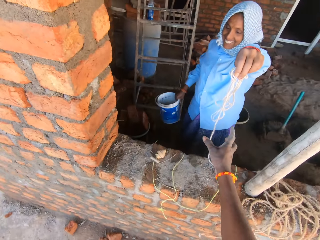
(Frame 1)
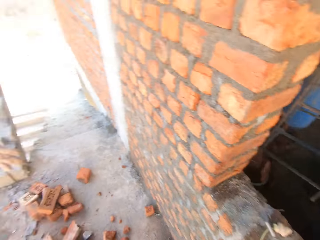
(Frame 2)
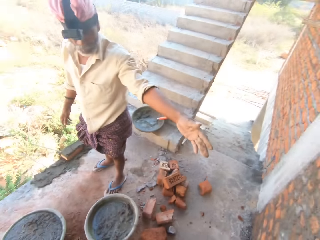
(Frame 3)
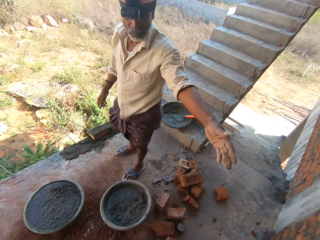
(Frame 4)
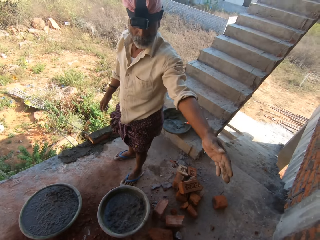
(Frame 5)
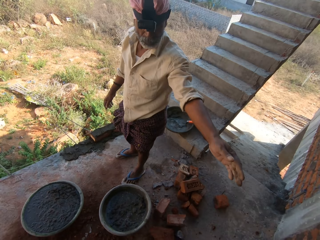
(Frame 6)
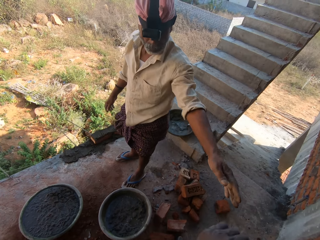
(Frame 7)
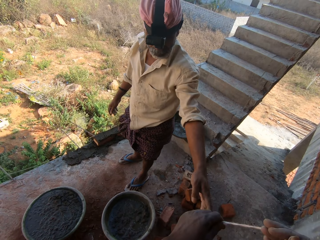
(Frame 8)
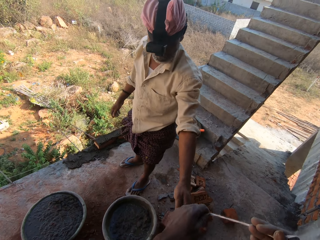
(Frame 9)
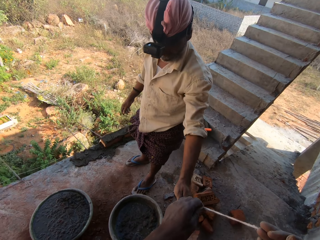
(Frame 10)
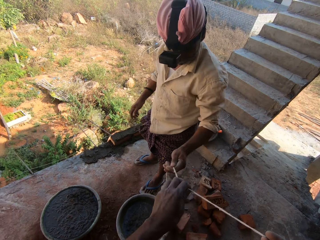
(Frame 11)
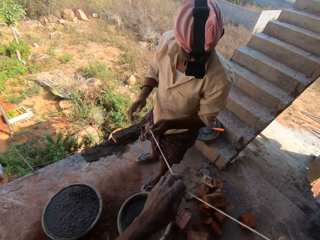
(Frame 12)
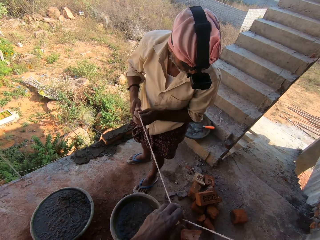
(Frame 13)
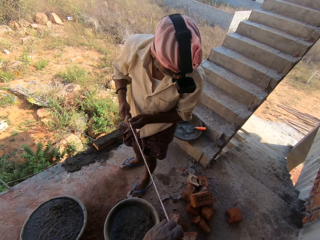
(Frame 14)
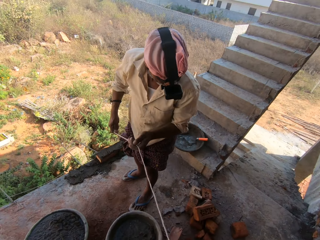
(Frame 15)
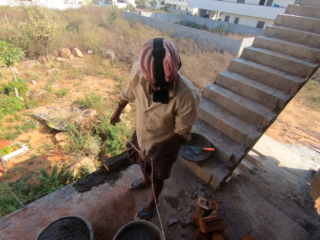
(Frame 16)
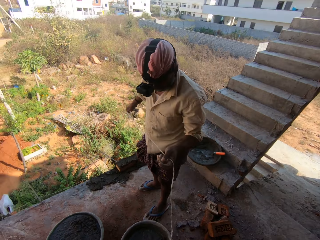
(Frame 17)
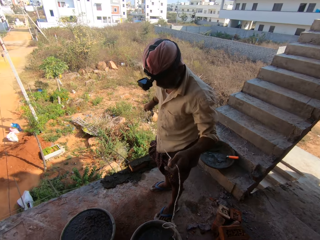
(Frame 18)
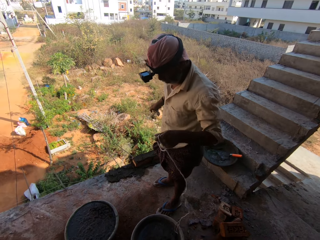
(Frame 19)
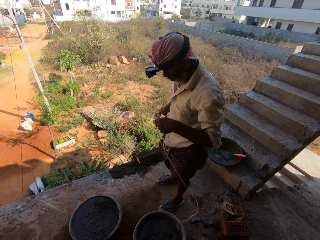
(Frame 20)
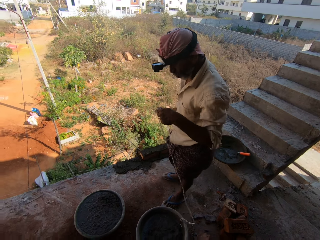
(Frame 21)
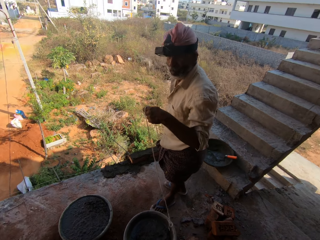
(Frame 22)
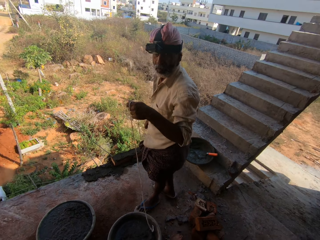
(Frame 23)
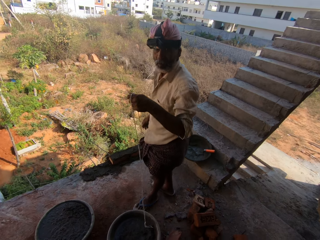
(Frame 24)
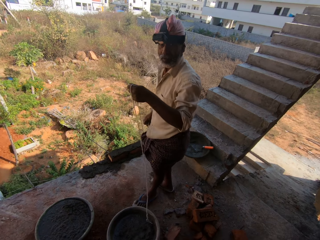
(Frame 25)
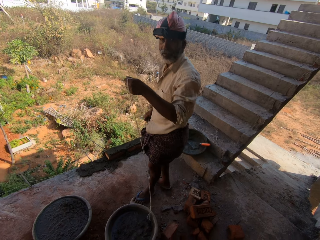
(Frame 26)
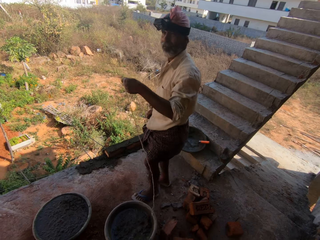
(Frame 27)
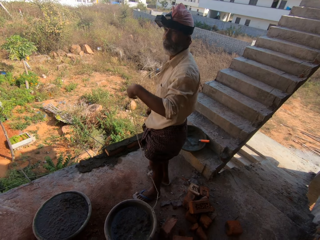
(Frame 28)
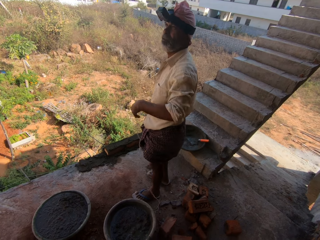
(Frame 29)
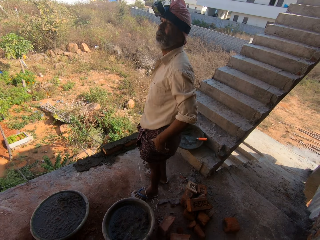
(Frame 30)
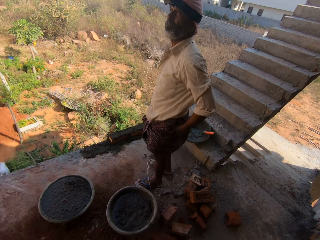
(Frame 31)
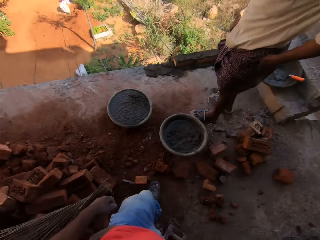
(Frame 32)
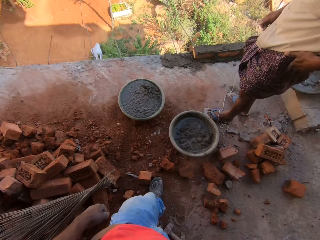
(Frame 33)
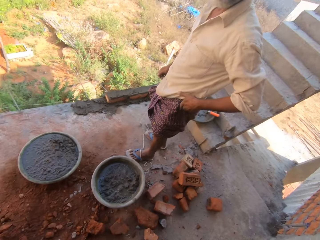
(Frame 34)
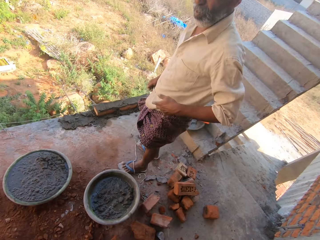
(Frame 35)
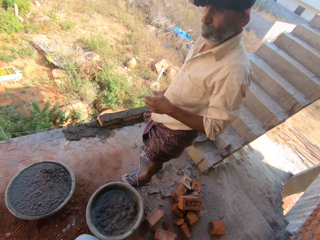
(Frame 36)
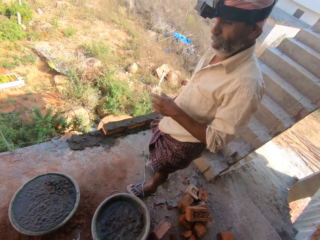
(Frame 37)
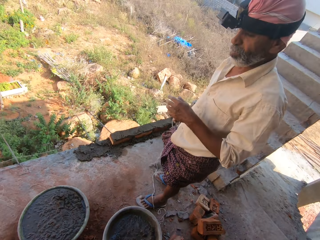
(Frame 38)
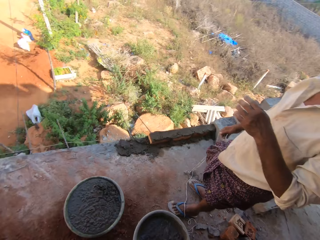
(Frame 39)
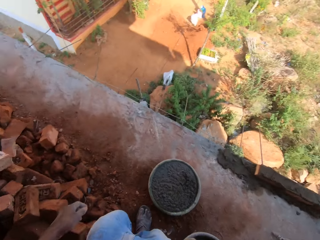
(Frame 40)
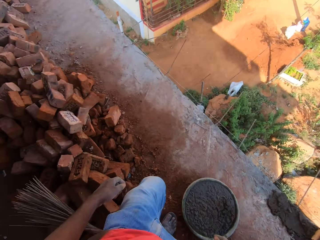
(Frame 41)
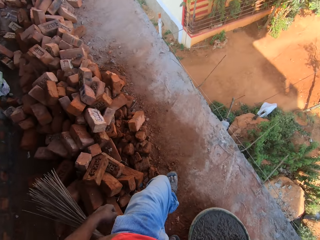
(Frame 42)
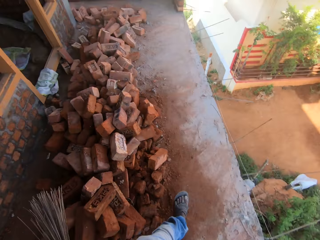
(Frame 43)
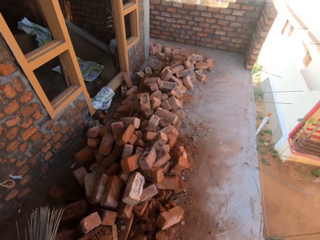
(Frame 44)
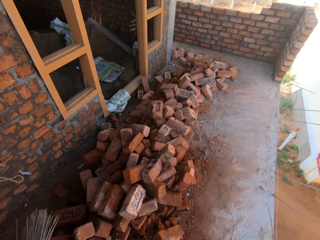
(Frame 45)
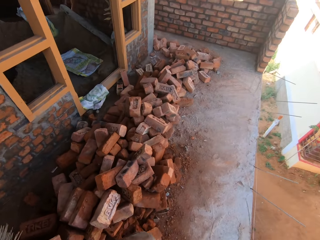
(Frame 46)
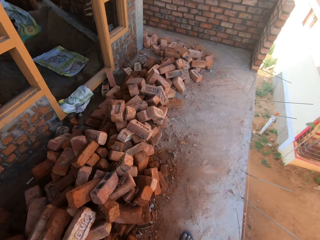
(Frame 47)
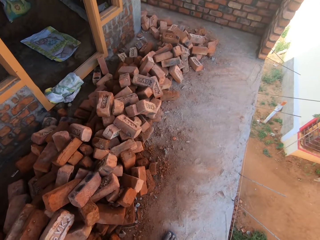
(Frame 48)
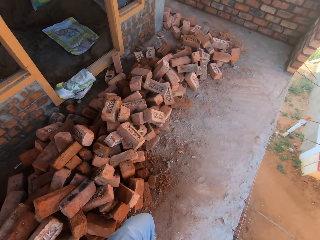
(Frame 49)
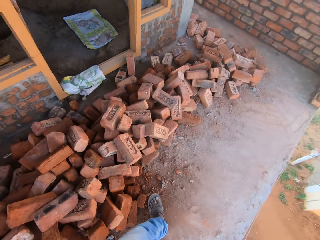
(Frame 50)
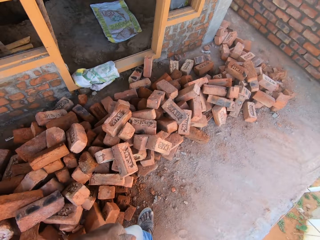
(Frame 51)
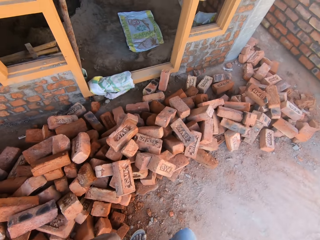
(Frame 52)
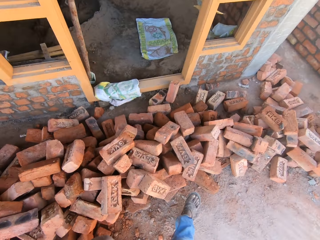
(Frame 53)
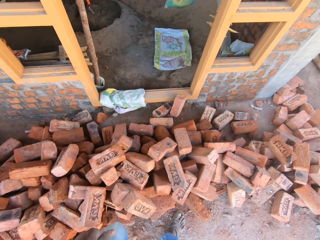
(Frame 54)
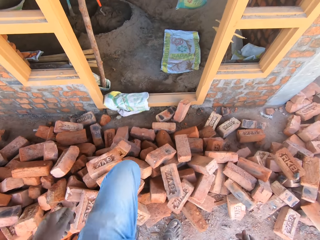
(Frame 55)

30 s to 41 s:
A woman picks up a bucket. The camera wearer picks up a plumbline from the woman. They give a man the plumbline. The man pulls the plumbline. The camera wearer looks down. The man touches his waist. The camera wearer walks around the construction site.

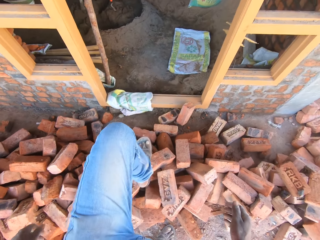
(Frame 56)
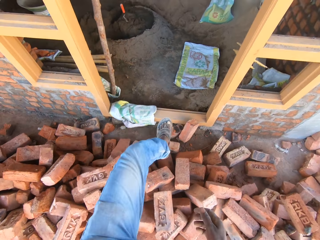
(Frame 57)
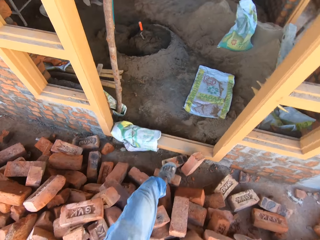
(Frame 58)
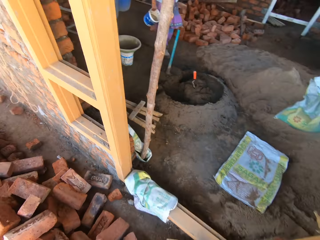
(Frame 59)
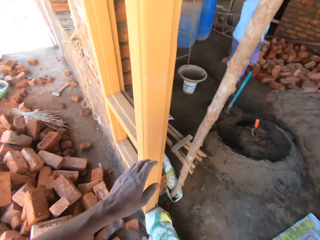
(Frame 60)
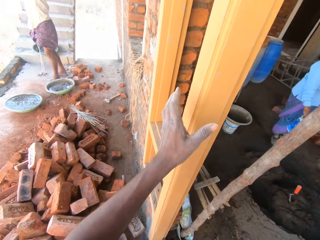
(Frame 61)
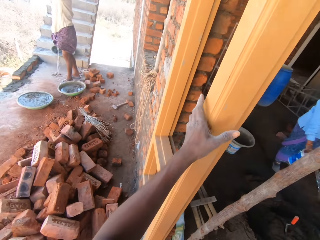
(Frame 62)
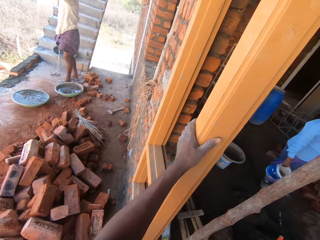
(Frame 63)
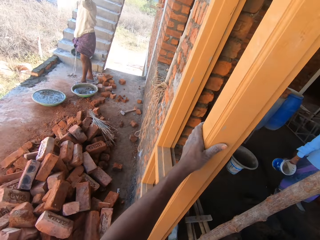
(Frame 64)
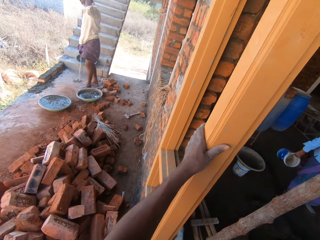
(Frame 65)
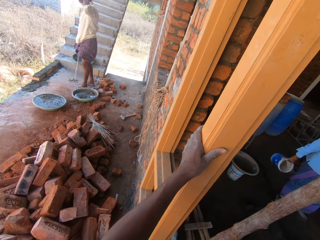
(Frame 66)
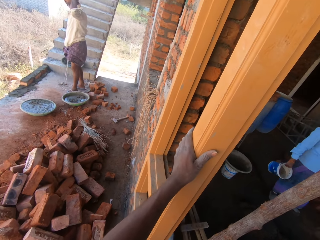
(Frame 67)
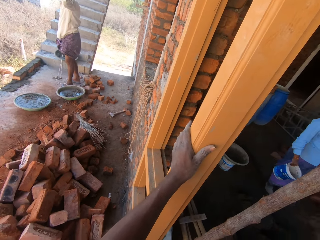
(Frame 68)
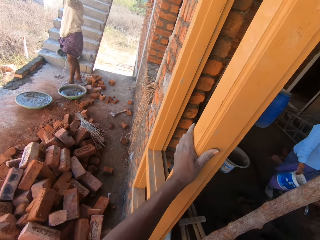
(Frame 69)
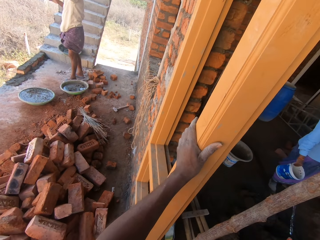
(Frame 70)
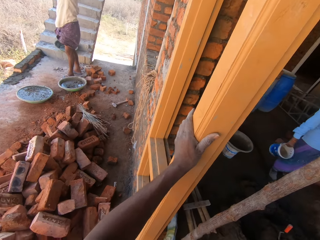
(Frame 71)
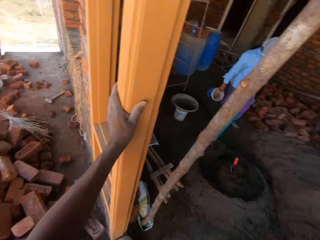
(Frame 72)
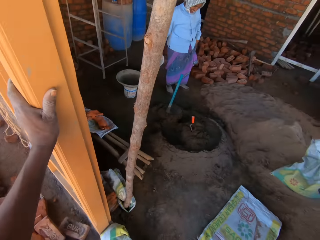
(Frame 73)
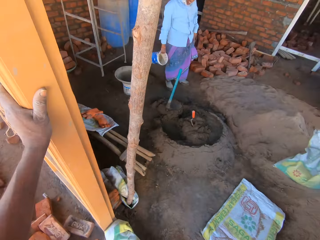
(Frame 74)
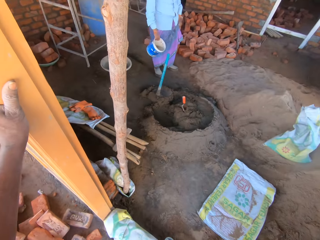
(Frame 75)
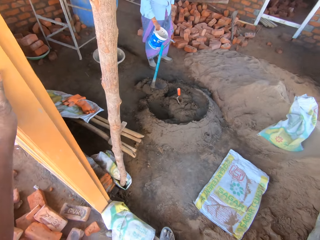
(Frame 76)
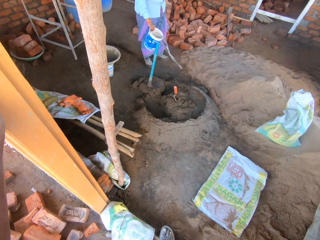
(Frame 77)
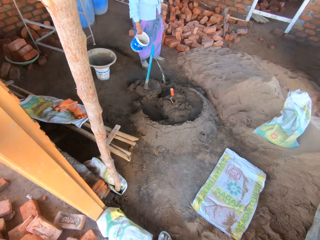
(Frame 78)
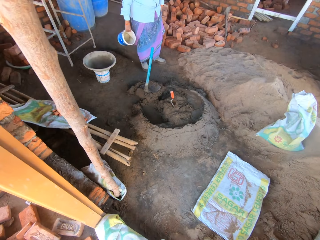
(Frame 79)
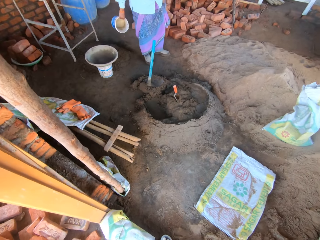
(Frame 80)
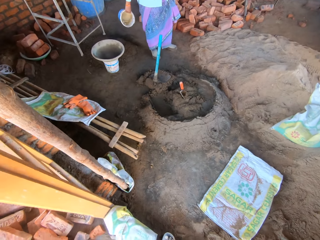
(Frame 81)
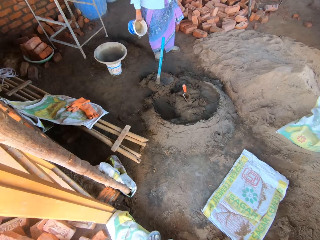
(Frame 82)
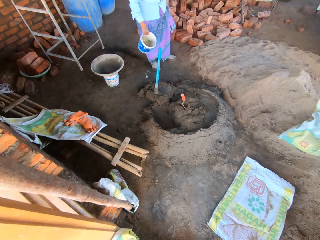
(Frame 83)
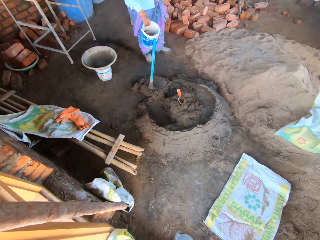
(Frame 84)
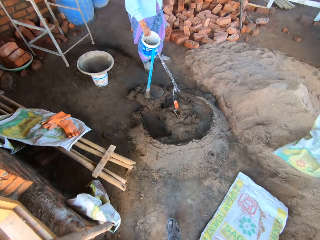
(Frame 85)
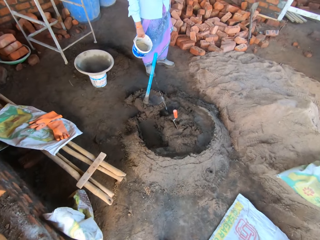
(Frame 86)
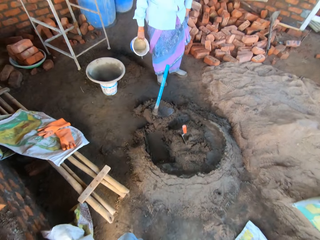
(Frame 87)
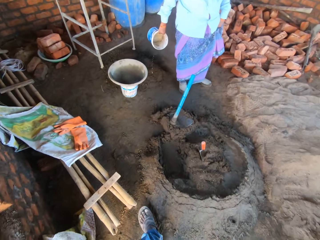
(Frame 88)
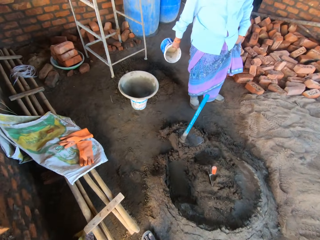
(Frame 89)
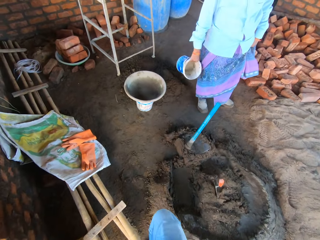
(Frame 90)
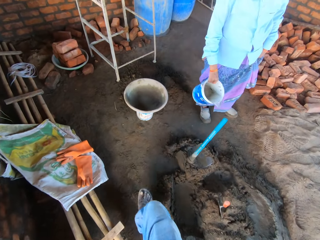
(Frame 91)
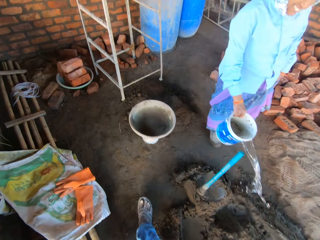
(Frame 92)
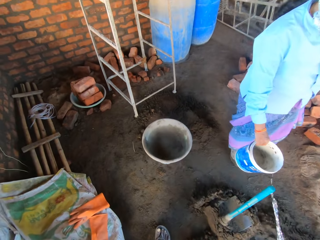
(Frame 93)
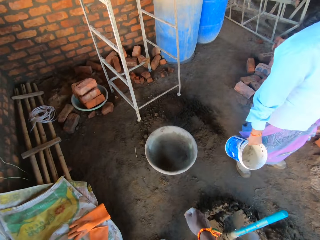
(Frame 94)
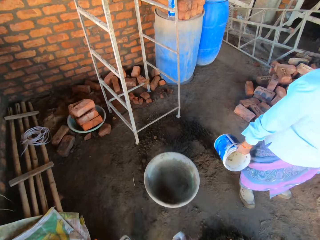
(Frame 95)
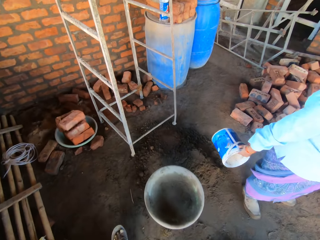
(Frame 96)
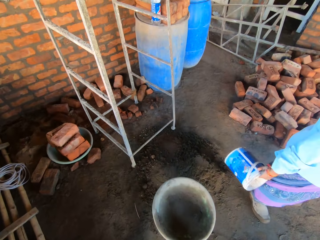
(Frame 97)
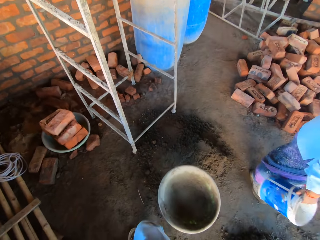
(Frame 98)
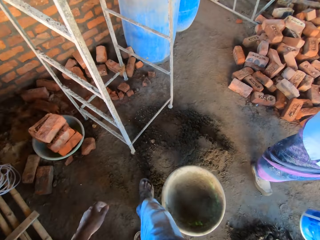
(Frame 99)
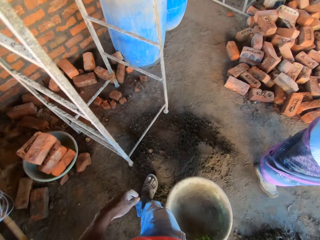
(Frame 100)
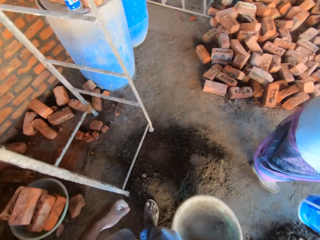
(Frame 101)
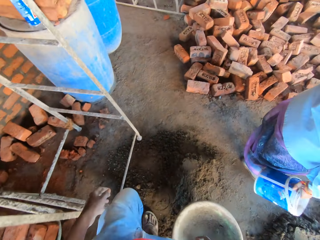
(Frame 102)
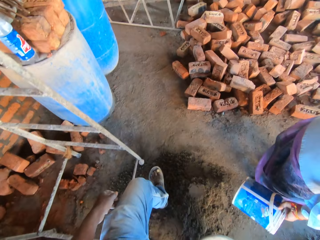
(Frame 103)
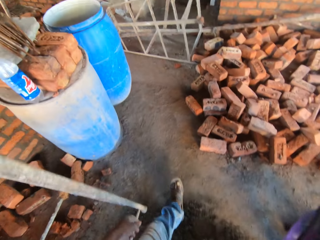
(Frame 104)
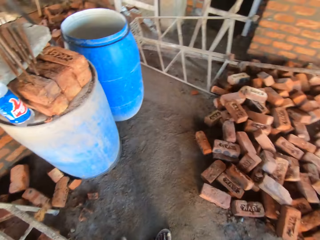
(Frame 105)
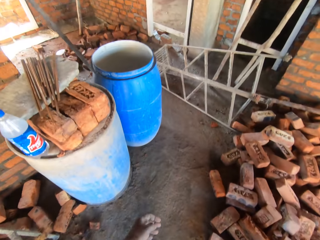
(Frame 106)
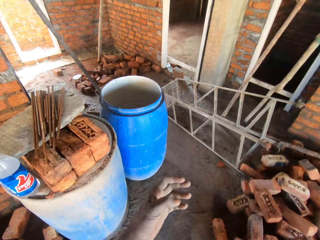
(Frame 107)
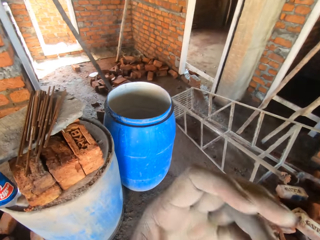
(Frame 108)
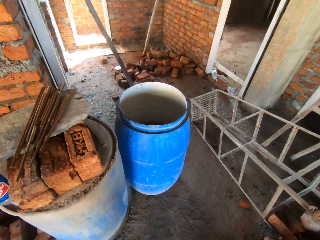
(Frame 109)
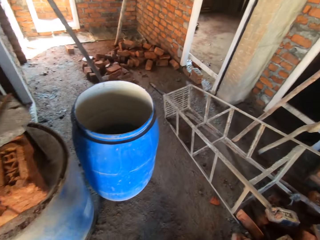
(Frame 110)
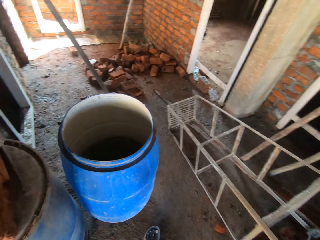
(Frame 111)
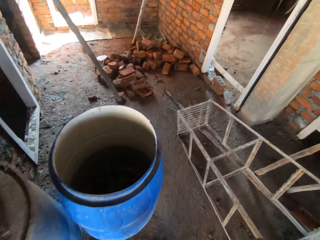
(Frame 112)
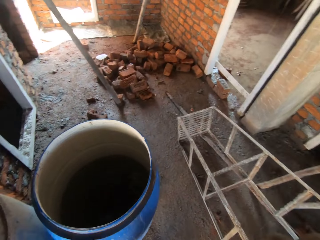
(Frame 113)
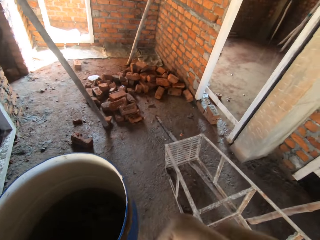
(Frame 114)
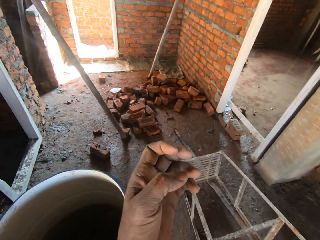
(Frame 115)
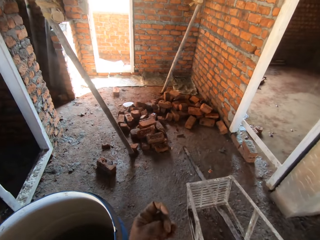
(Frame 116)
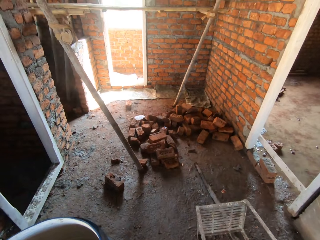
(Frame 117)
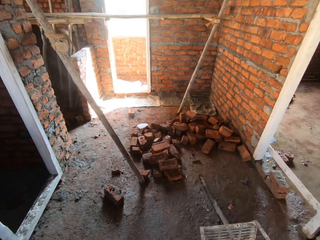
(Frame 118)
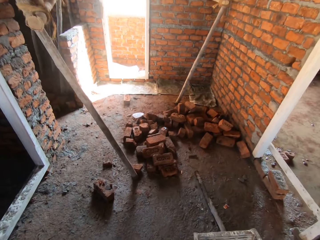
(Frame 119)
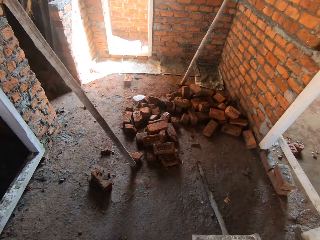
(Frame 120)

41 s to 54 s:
The camera wearer walks into a building and touches a door frame. A woman pours water in the cement. The camera wearer walks around the construction site and touches something.
